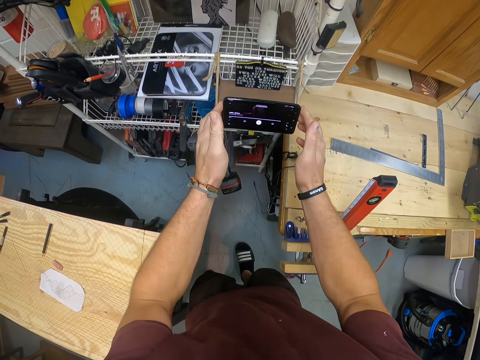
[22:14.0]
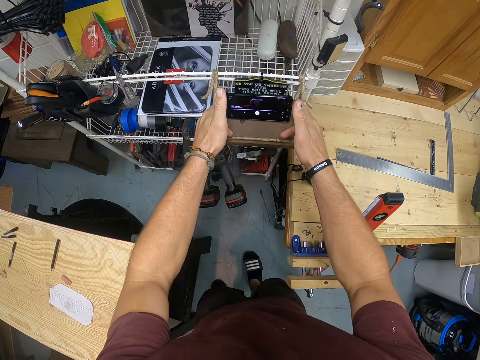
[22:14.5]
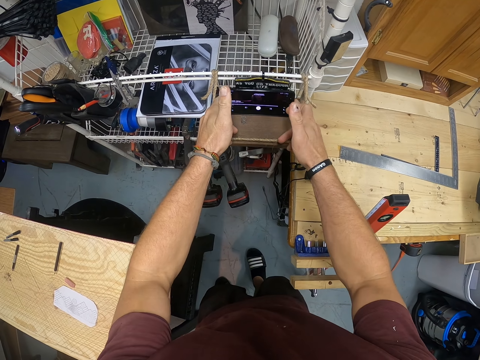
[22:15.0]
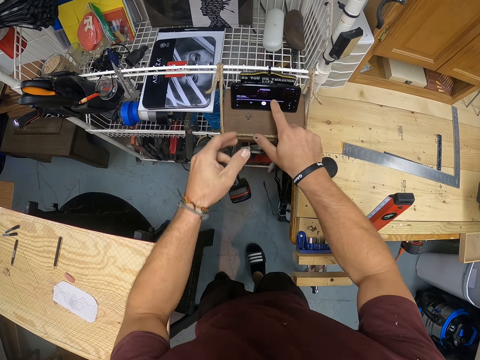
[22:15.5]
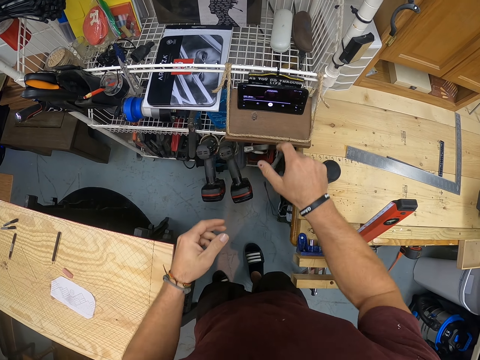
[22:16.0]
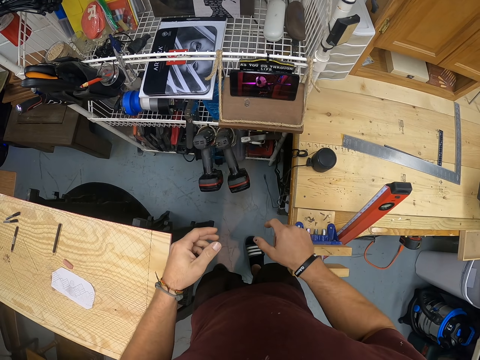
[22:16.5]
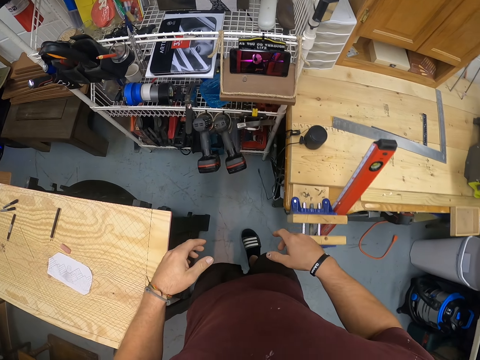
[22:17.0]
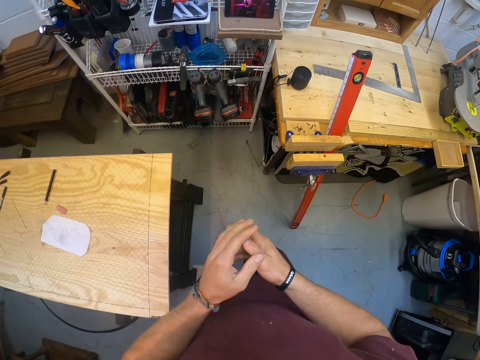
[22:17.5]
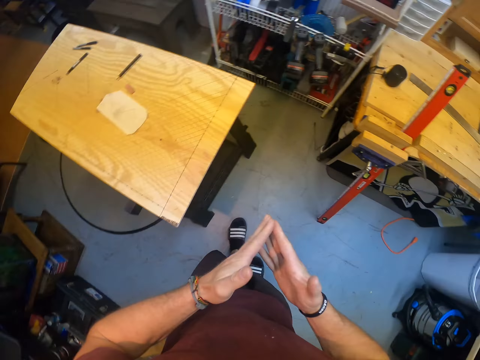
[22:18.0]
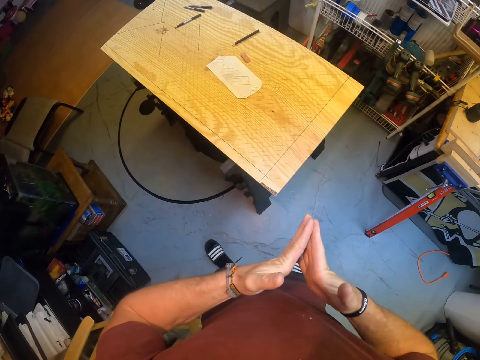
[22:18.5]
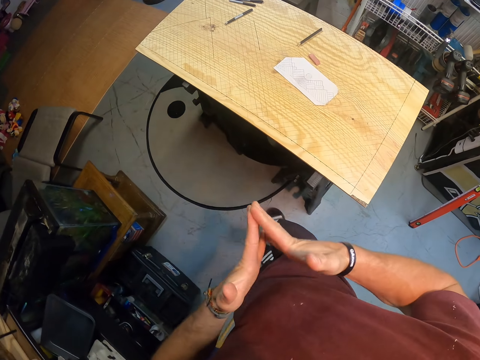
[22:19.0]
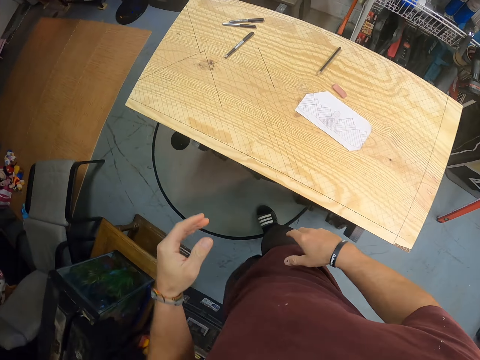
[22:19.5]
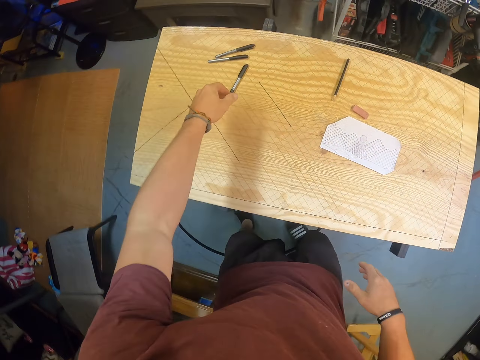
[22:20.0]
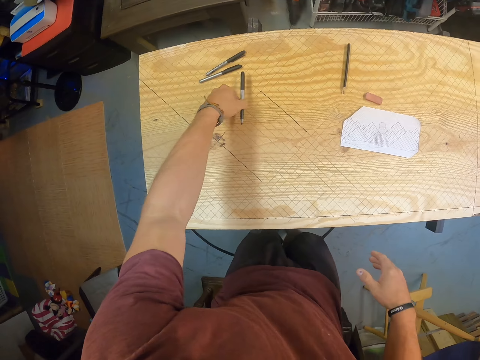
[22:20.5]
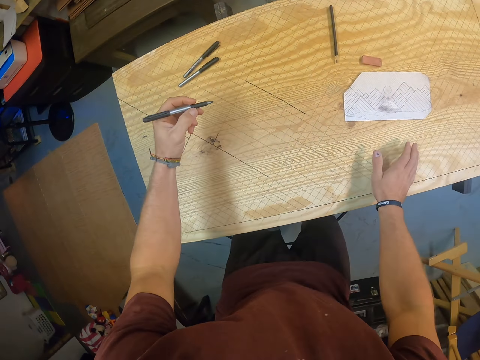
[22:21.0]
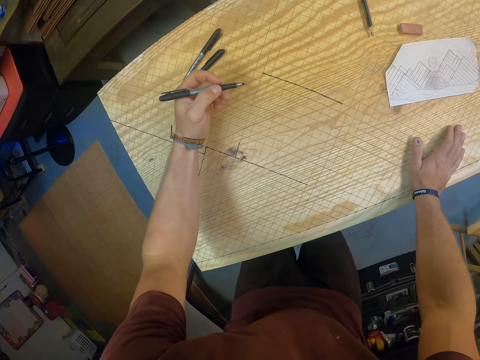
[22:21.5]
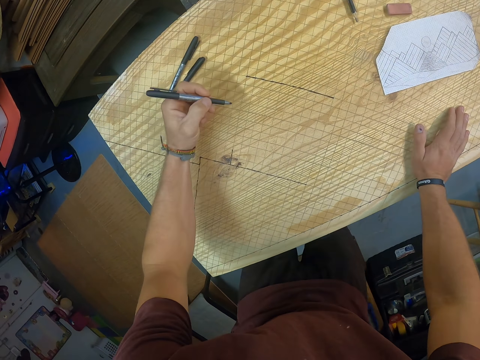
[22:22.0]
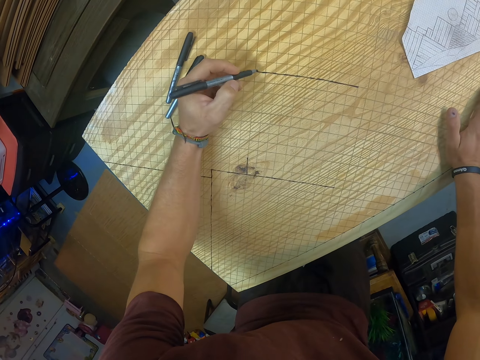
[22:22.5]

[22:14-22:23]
The camera wearer places the phone on the rack with both hands. He walks. He picks up the pen from the table with his left hand. He places his right hand on the table.

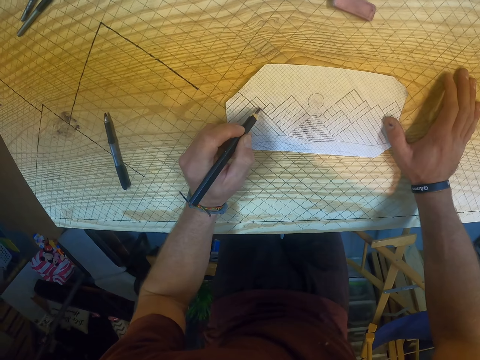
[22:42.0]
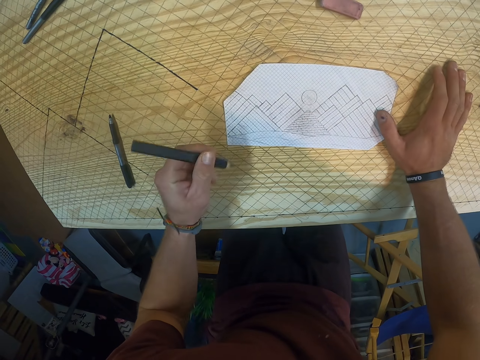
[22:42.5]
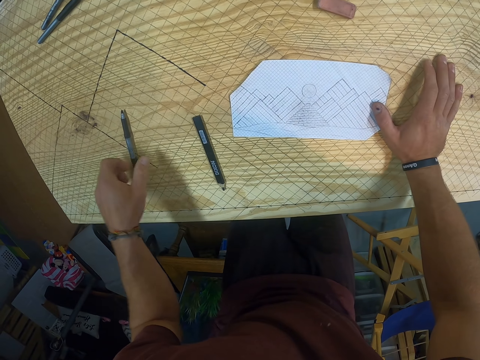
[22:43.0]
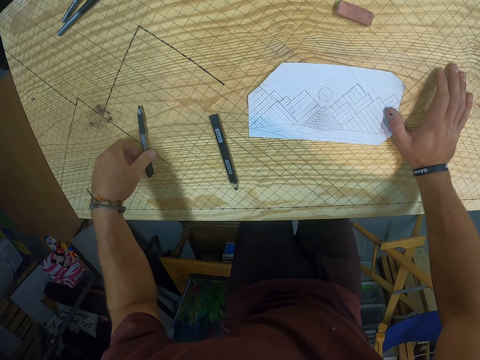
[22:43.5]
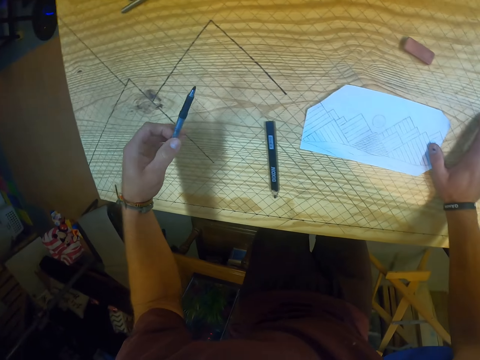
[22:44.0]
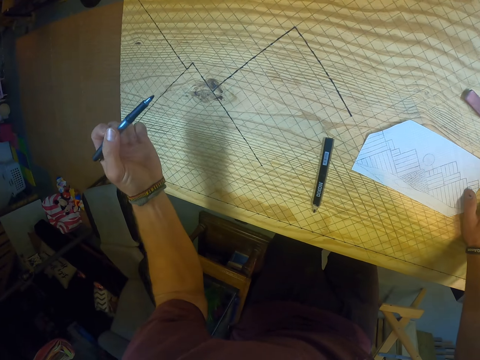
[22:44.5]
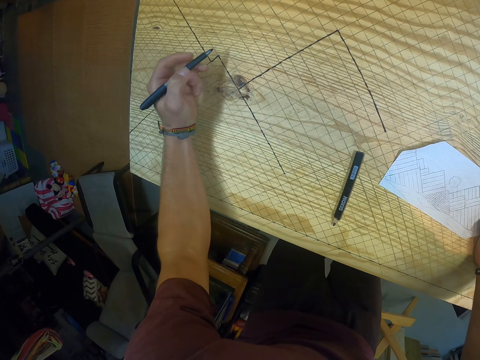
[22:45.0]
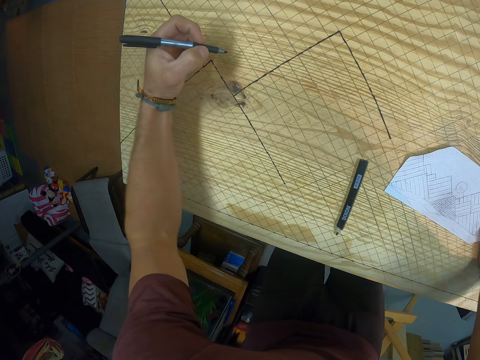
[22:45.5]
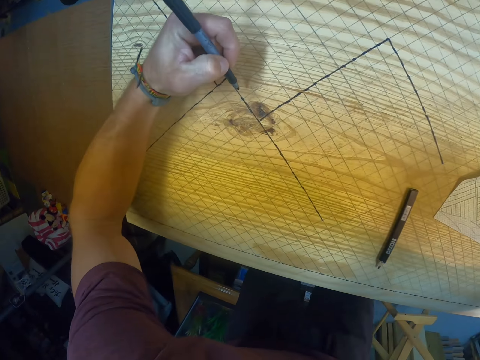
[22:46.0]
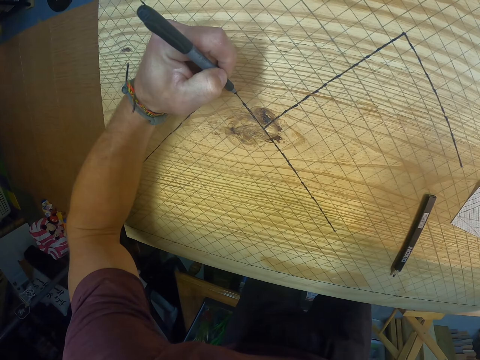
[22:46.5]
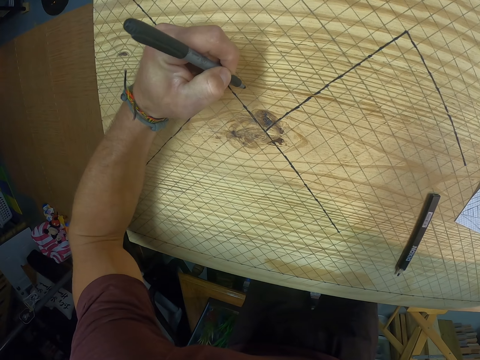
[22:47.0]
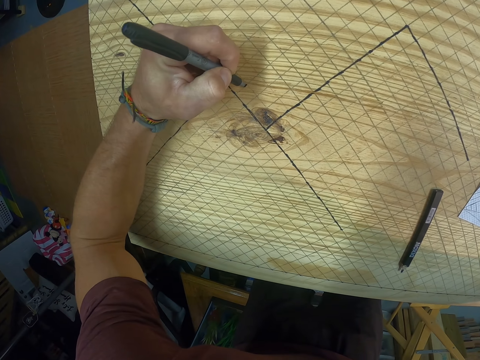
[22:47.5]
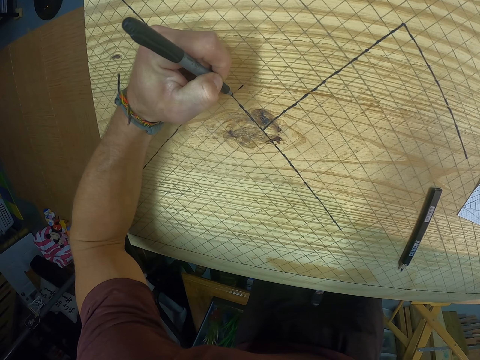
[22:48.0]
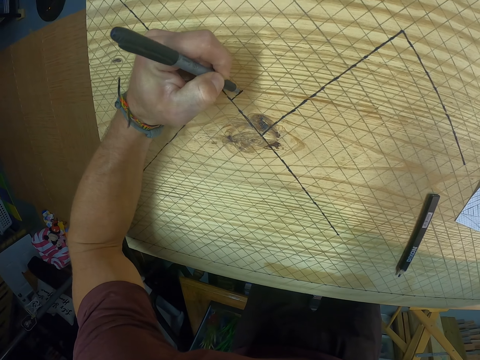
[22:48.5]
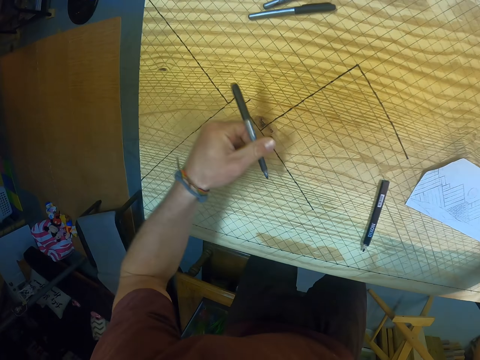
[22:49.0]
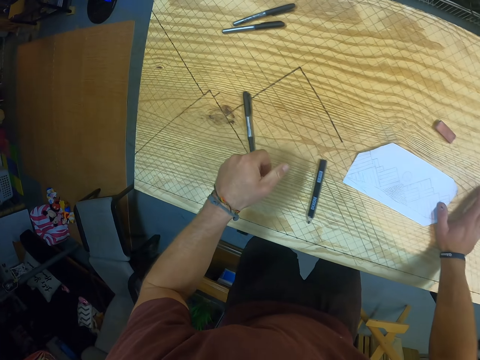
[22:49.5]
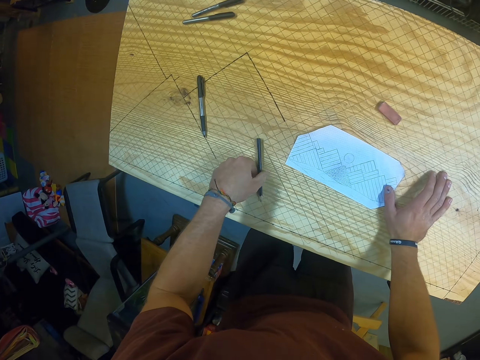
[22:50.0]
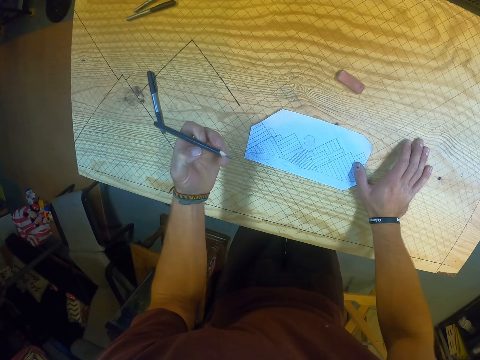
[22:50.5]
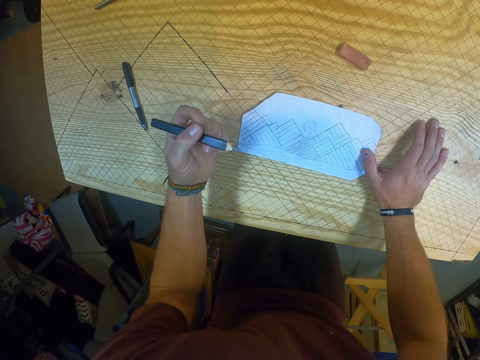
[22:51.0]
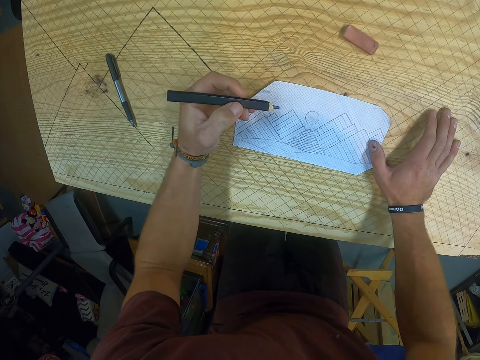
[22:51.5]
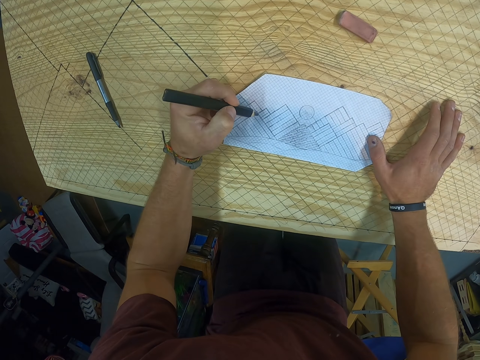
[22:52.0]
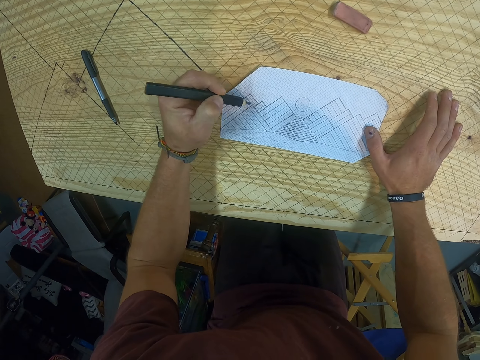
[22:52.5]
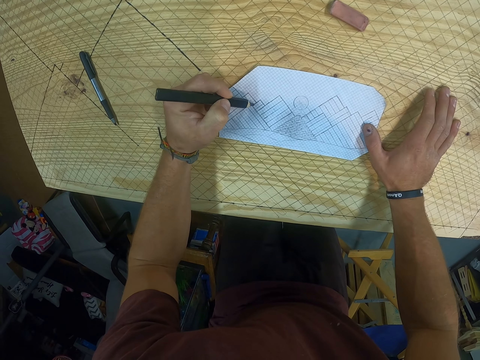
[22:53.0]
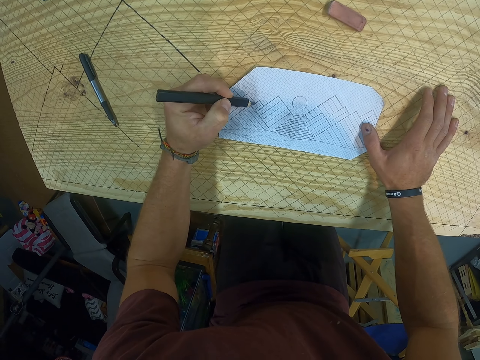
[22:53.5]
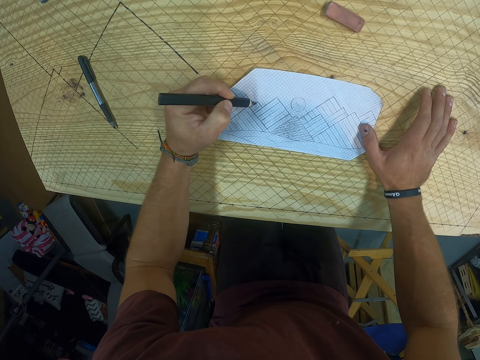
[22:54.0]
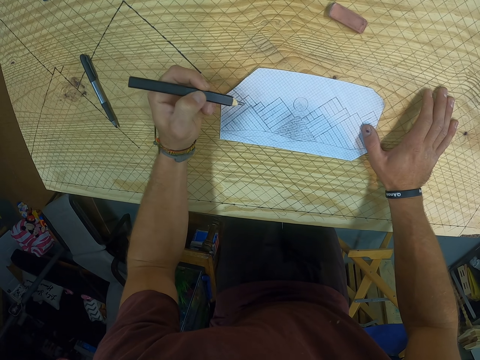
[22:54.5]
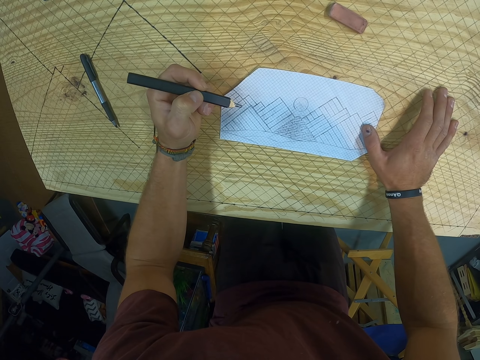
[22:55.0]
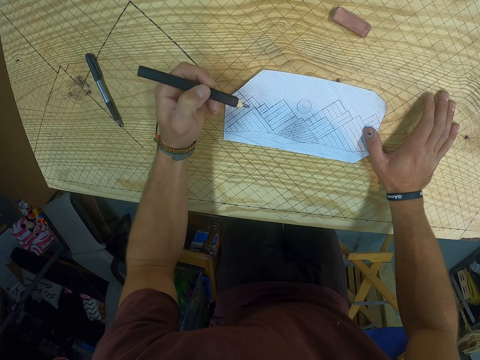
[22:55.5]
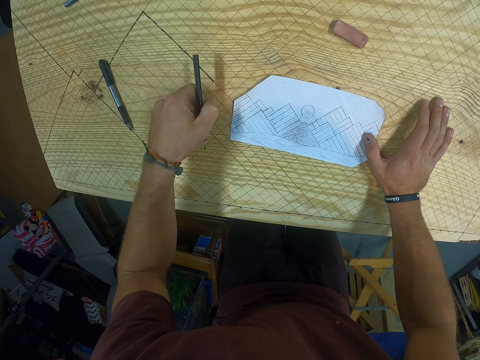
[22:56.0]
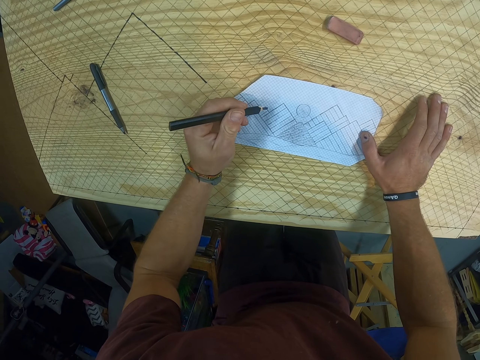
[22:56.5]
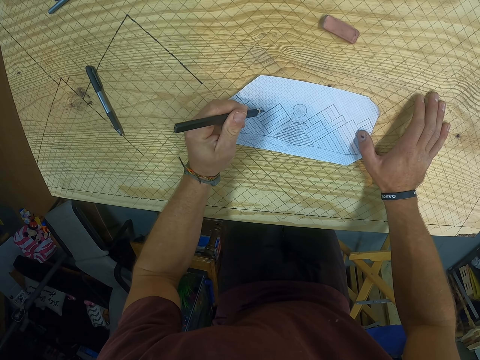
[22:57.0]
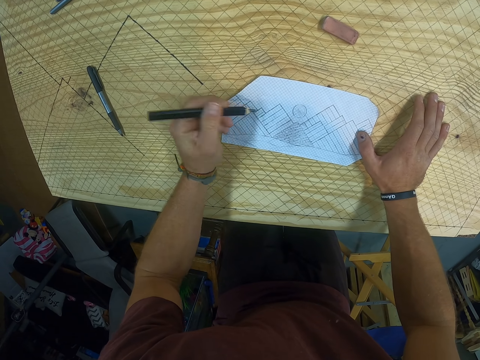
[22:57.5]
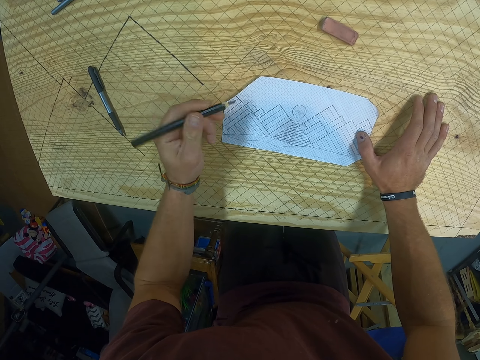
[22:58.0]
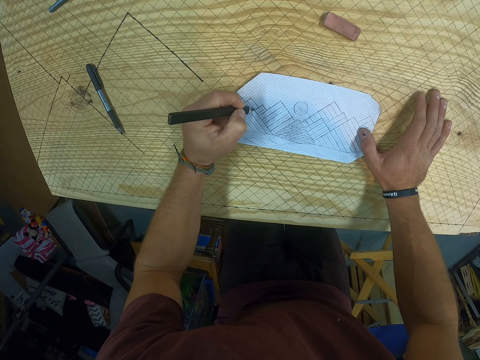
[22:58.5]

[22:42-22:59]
The camera wearer drops the pencil on the table with his left hand. He picks up another pen from the table with his left hand. He traces a line on the plywood with the marker in his left hand. He drops the marker on the plywood with his left hand. He picks up the colour pencil from the plywood with his left hand. He traces lines on the paper with the pencil in his left hand.
